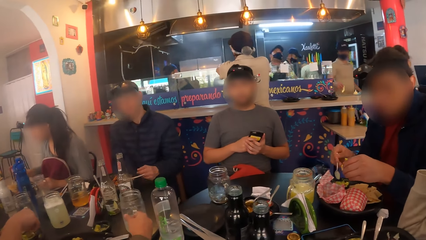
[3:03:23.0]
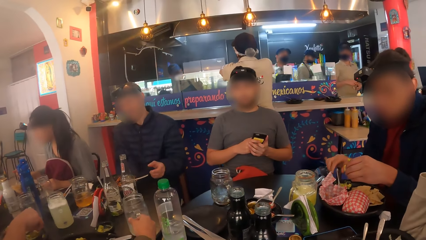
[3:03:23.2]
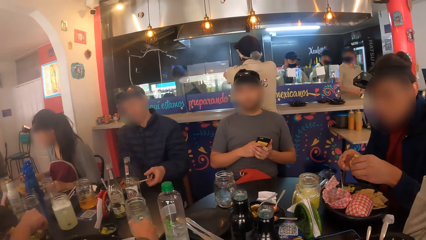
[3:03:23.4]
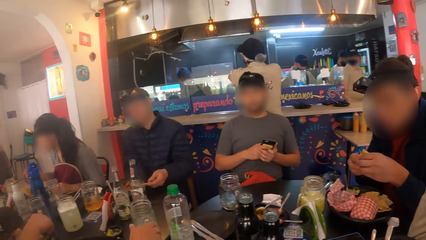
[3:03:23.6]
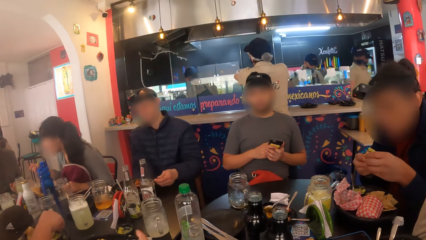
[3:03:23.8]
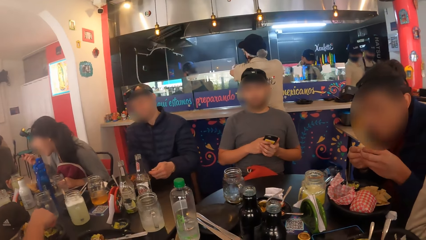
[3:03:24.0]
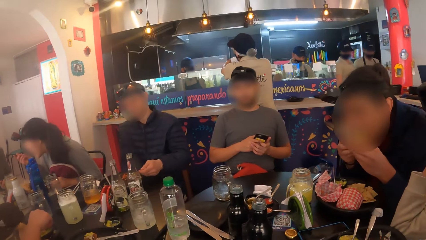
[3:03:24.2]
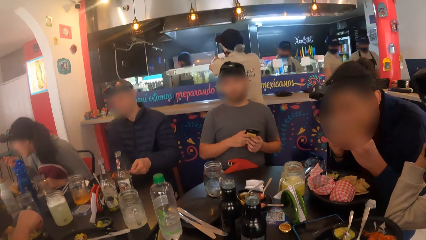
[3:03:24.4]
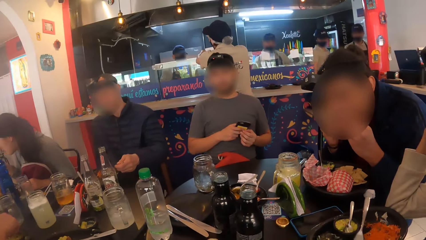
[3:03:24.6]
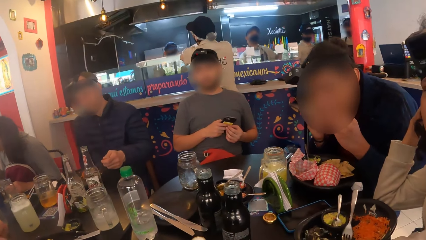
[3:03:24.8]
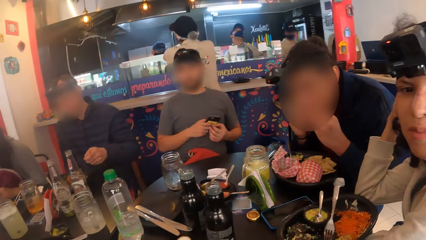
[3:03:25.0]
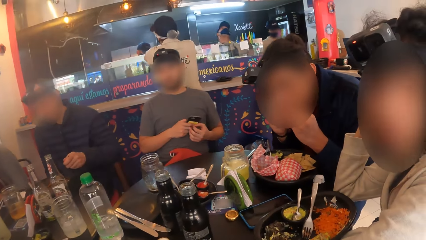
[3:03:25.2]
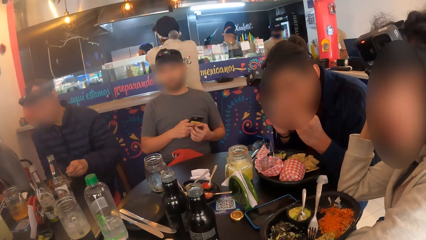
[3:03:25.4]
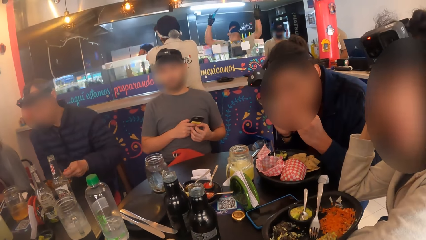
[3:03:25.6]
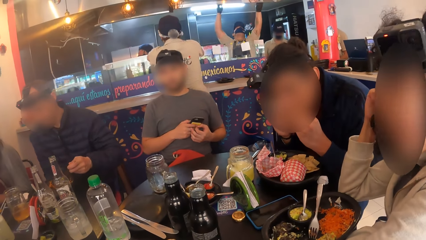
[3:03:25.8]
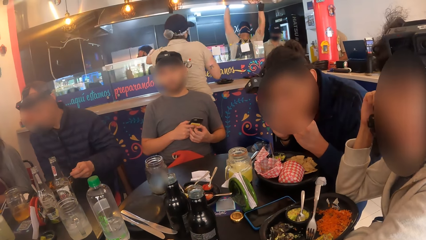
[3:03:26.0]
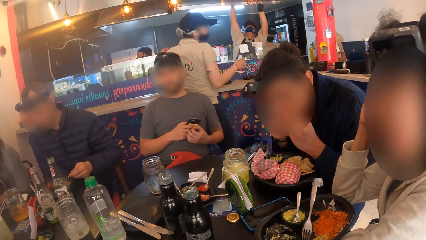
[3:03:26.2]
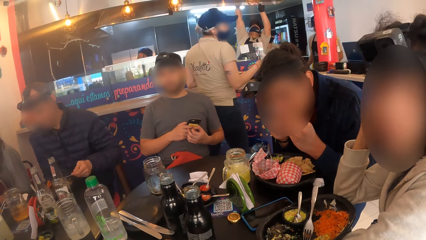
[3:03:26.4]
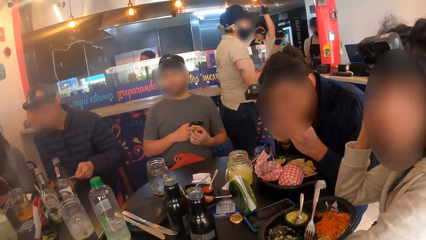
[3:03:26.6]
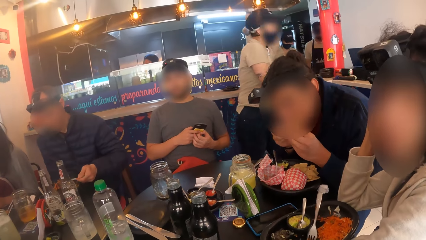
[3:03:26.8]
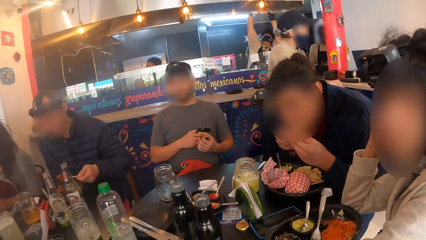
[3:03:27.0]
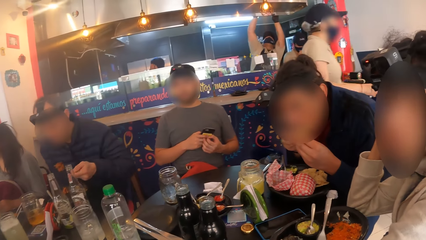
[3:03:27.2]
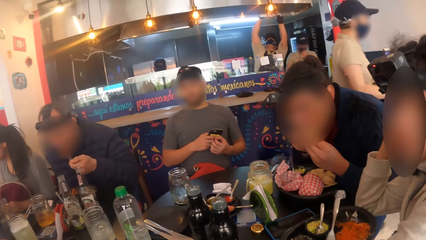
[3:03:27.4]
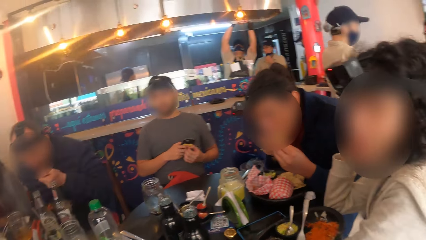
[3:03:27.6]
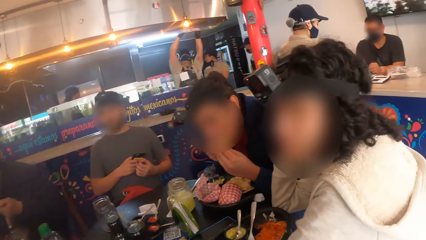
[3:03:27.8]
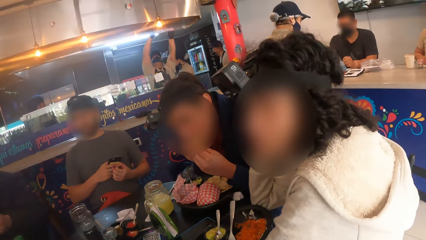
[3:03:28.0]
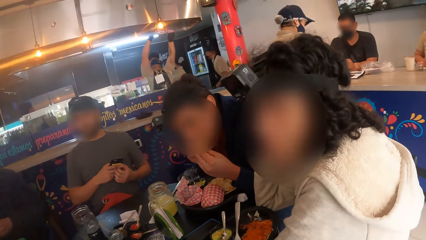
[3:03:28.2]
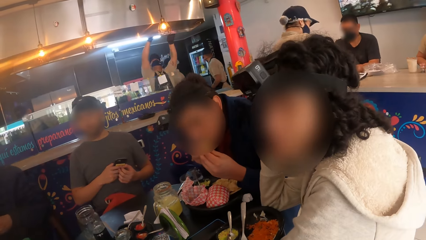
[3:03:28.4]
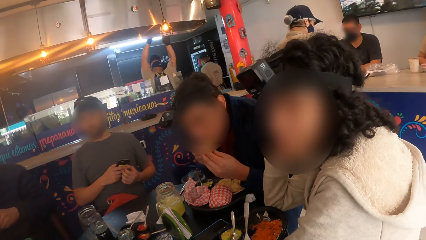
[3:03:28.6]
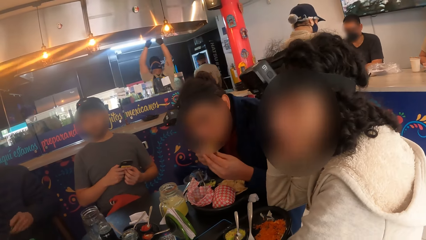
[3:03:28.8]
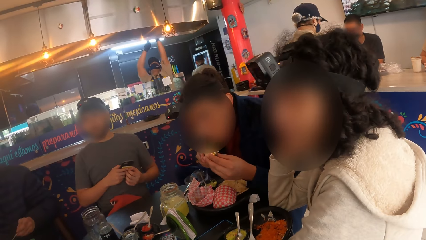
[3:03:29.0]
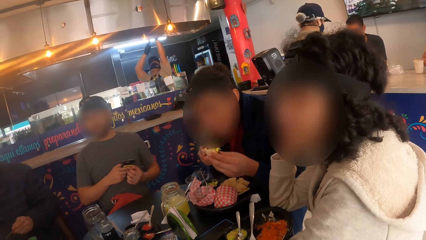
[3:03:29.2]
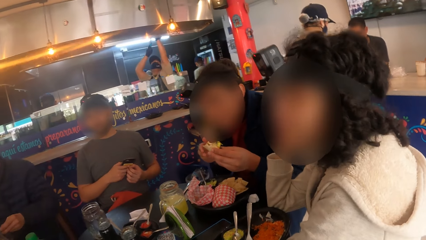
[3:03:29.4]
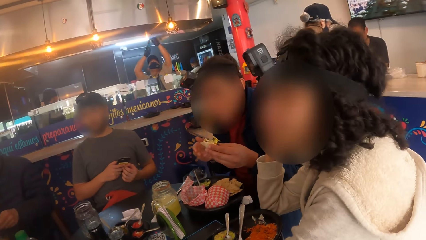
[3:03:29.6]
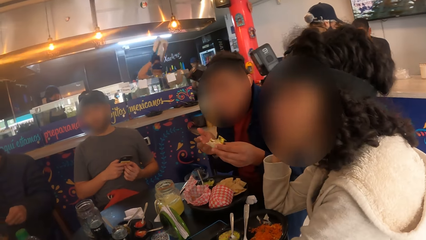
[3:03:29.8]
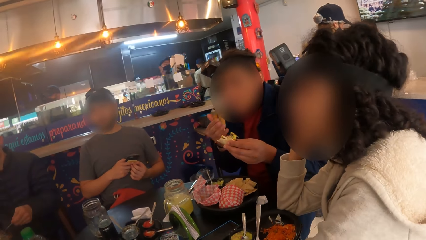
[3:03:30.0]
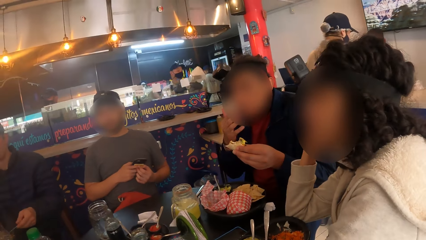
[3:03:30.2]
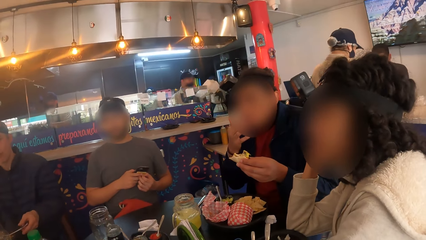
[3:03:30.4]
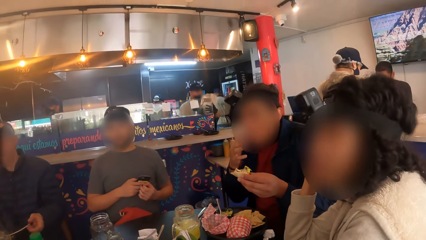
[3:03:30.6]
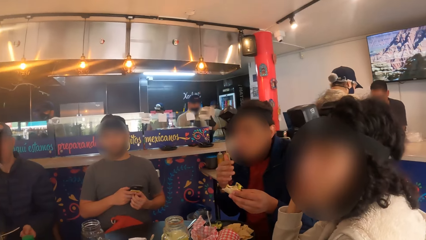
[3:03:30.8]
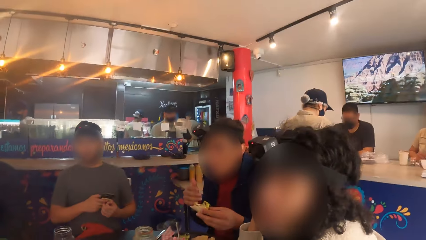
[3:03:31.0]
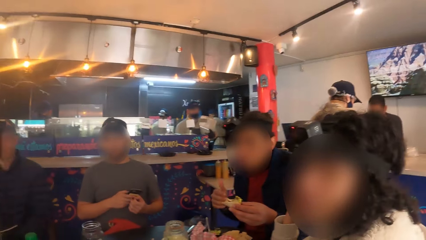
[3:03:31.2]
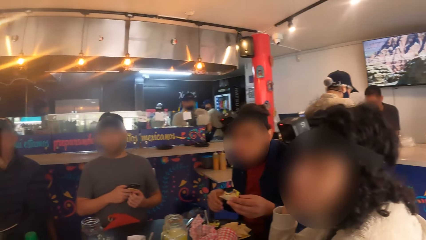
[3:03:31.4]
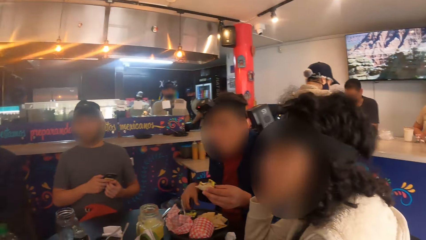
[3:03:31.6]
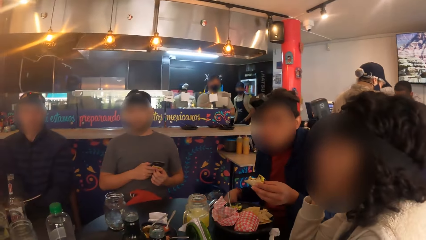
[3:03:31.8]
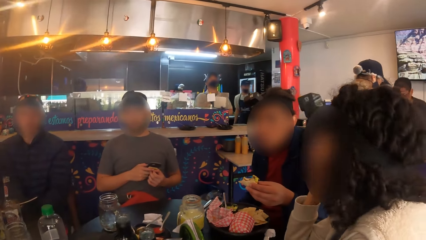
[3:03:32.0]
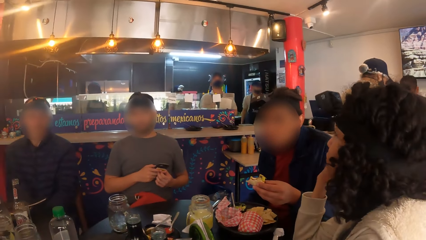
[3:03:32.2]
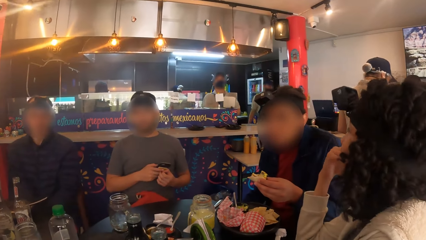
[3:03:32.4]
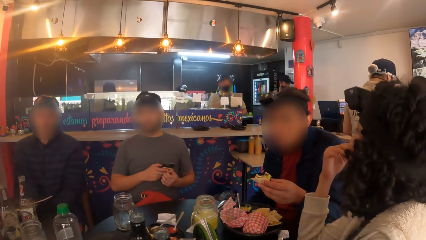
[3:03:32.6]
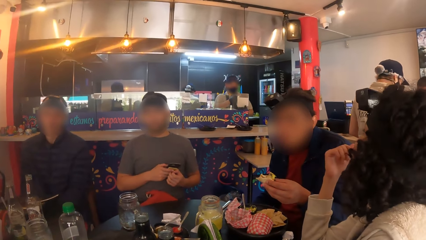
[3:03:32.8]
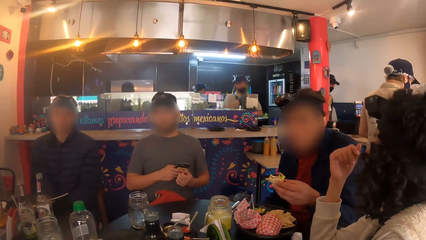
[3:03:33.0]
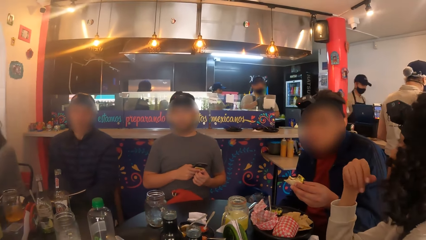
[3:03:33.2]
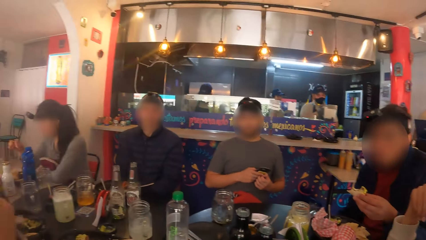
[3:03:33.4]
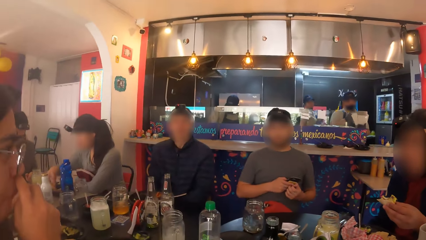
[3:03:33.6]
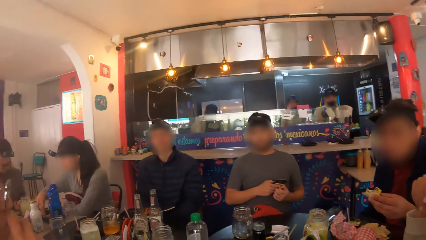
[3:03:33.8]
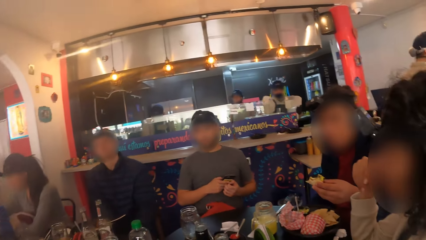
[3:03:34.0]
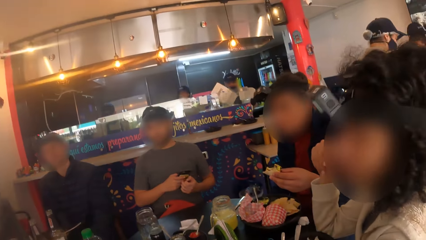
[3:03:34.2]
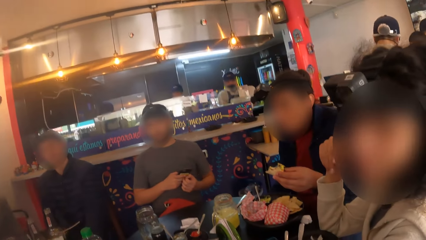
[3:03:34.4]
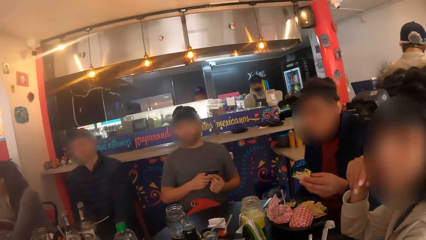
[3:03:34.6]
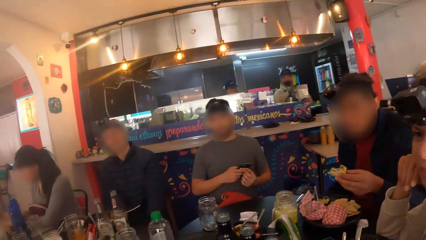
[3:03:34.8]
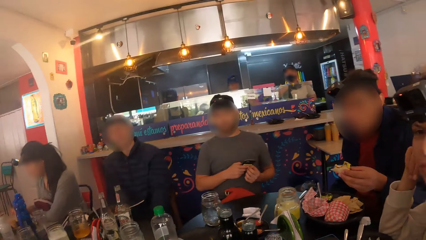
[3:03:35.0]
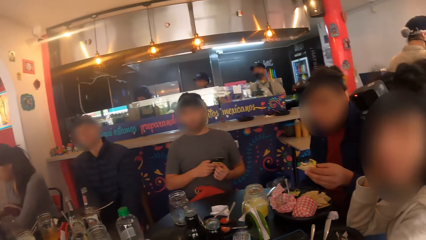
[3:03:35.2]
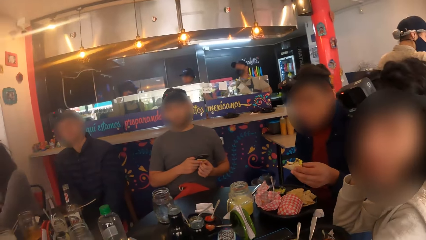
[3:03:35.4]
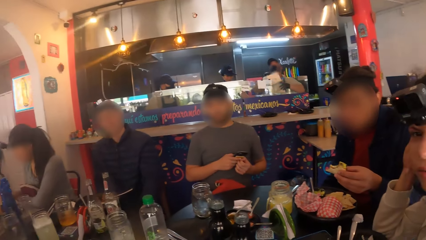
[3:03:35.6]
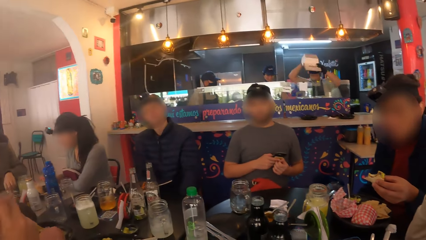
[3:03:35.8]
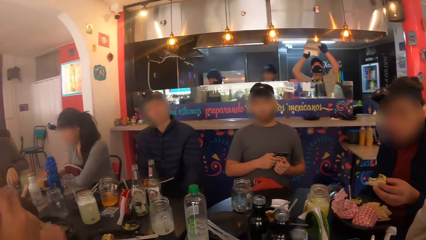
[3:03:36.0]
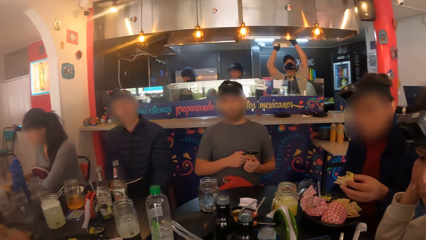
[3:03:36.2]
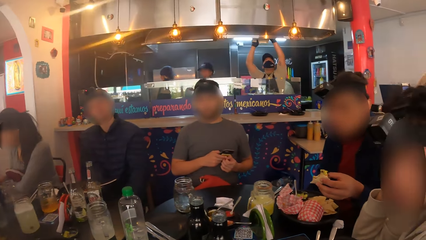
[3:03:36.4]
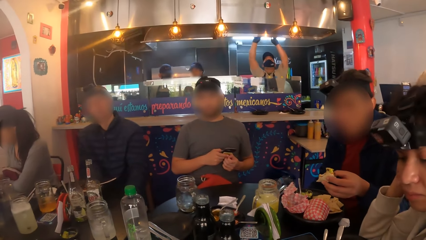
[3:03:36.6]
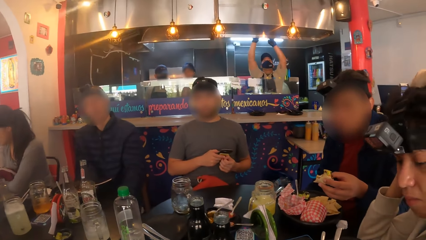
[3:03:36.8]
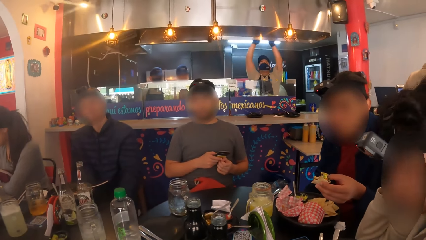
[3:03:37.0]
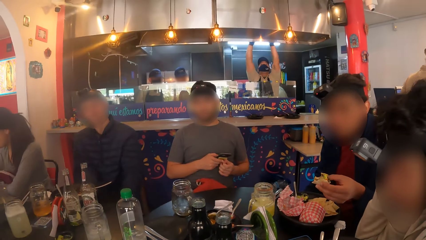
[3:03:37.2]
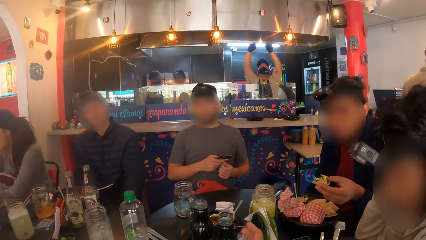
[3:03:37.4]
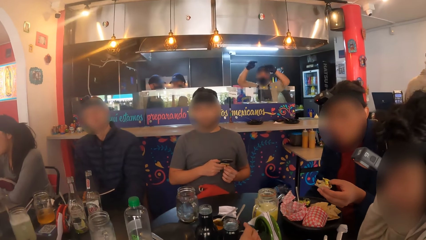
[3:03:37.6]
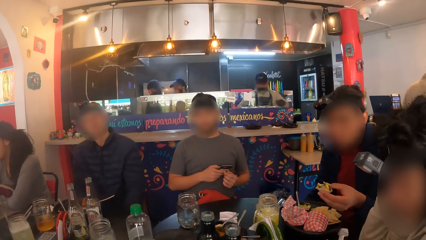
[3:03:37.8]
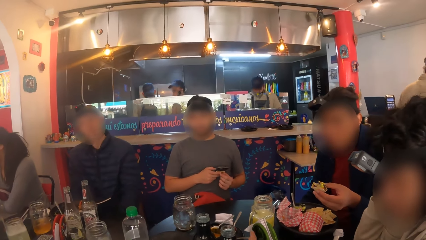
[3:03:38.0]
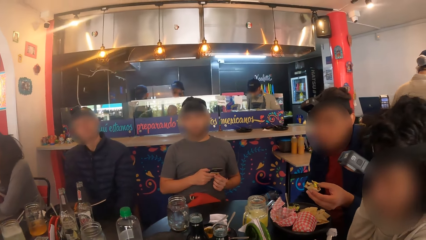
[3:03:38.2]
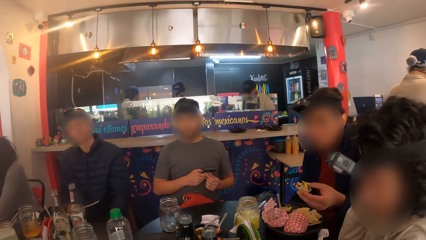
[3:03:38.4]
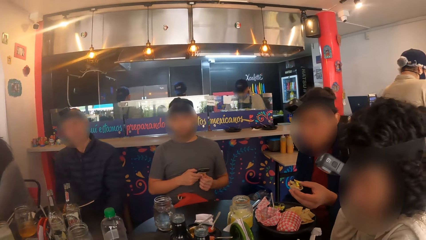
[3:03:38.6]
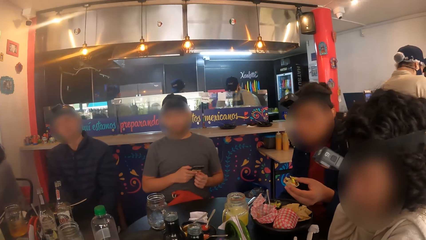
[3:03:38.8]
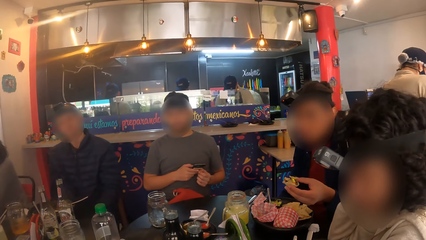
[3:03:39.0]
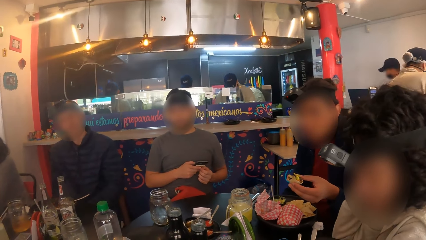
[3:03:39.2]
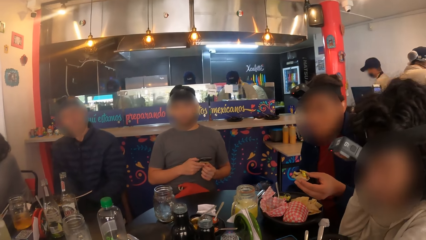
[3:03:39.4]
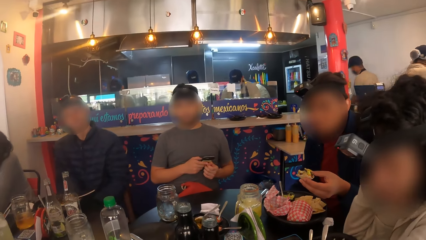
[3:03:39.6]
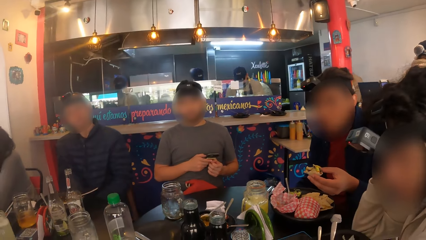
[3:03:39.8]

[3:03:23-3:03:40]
A woman drops the cup of juice on the table with her right hand. A man carries the fork with his left hand from the plate. Another man eats the taco. The first man carries rice with the fork in his left hand and puts the rice in his mouth. The camera wearer looks around. They talk with the group.
